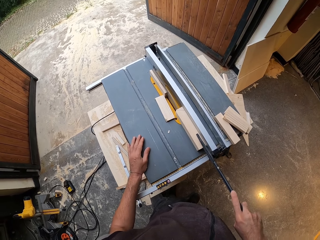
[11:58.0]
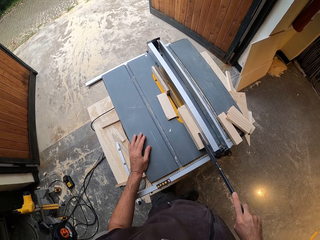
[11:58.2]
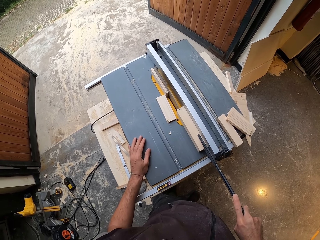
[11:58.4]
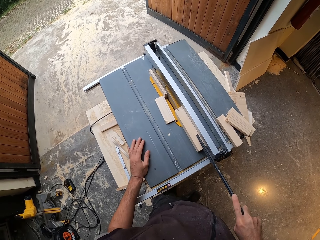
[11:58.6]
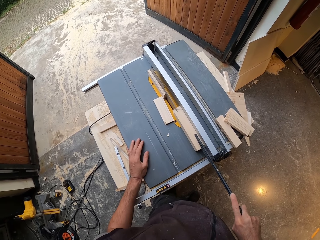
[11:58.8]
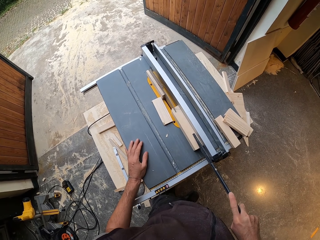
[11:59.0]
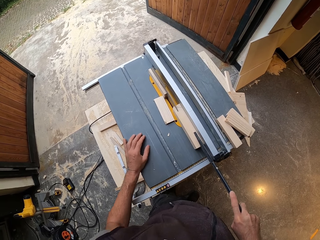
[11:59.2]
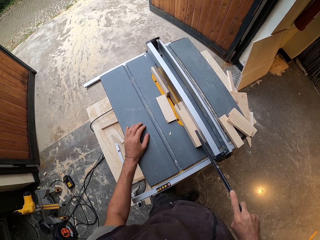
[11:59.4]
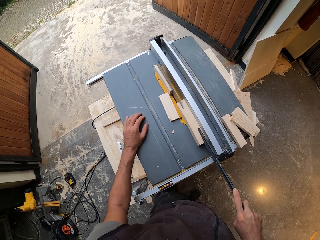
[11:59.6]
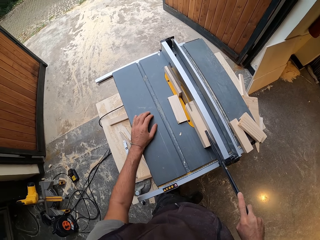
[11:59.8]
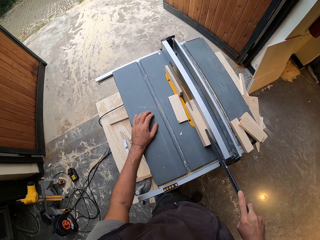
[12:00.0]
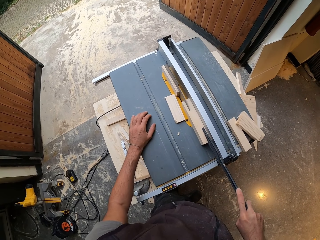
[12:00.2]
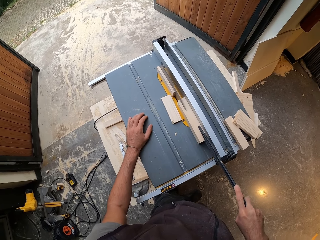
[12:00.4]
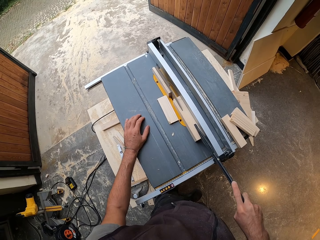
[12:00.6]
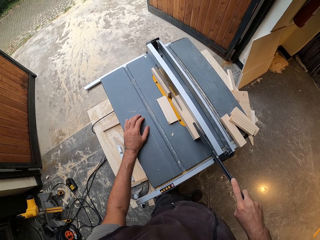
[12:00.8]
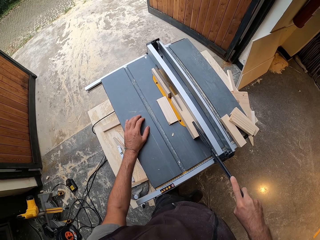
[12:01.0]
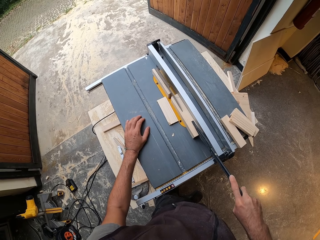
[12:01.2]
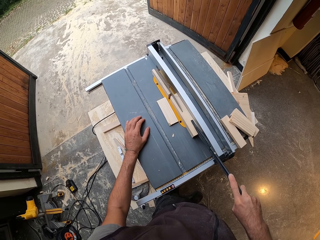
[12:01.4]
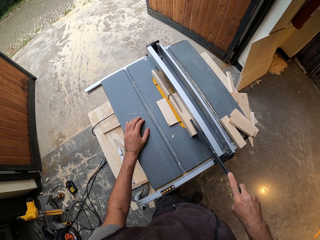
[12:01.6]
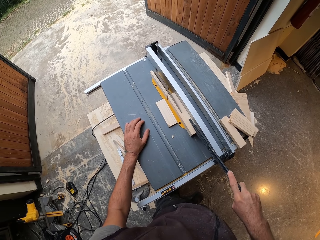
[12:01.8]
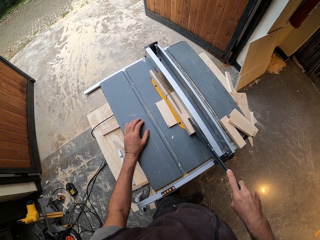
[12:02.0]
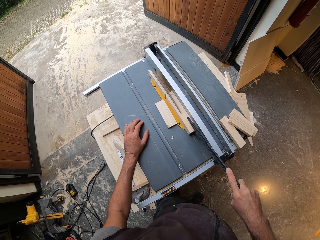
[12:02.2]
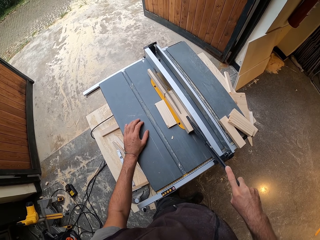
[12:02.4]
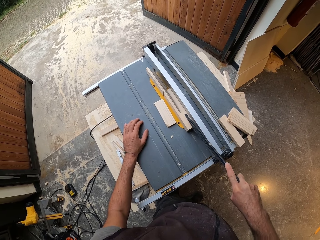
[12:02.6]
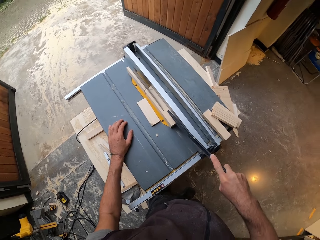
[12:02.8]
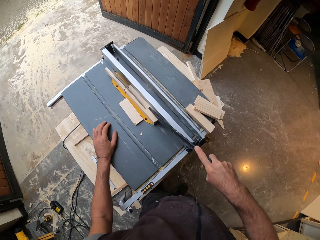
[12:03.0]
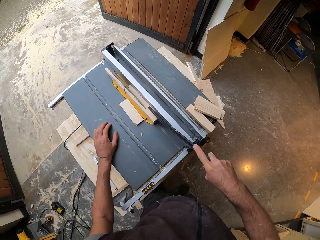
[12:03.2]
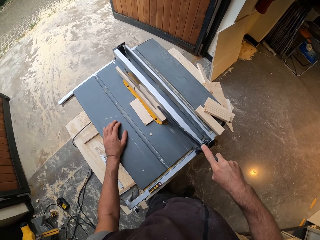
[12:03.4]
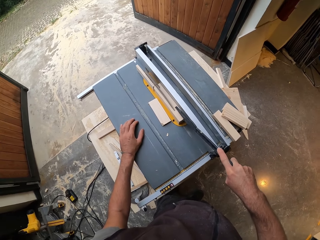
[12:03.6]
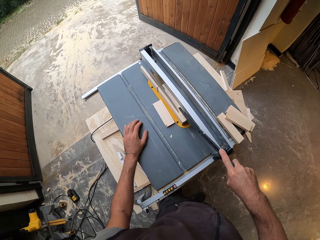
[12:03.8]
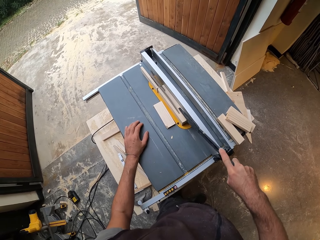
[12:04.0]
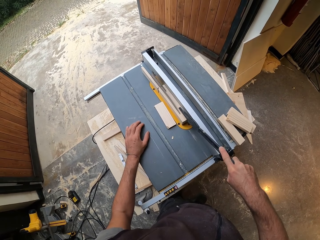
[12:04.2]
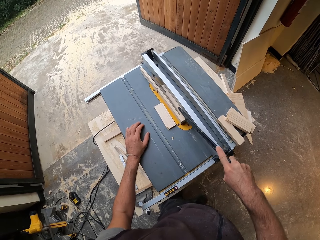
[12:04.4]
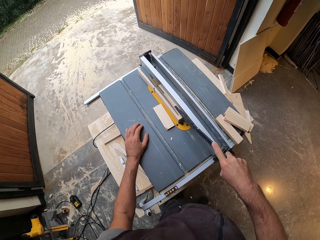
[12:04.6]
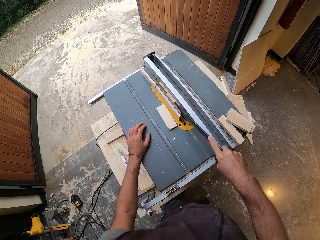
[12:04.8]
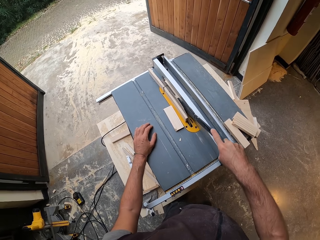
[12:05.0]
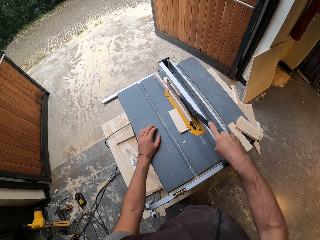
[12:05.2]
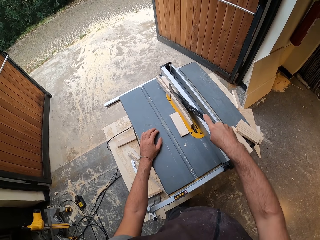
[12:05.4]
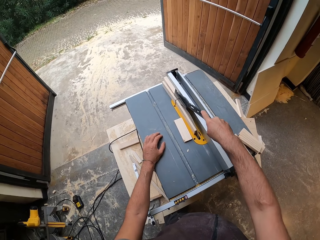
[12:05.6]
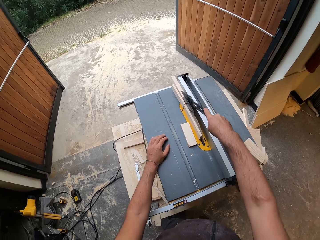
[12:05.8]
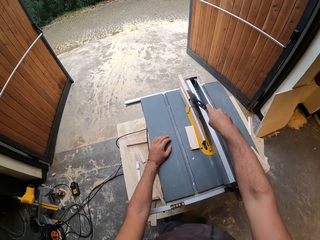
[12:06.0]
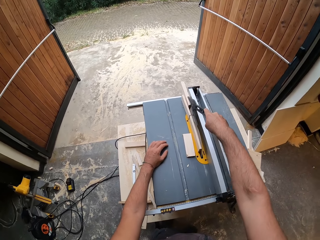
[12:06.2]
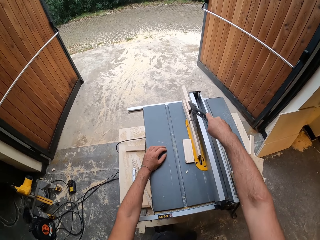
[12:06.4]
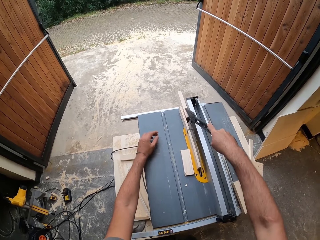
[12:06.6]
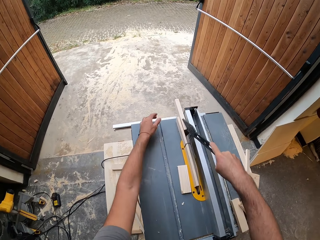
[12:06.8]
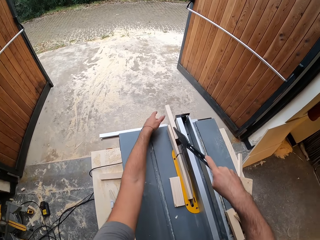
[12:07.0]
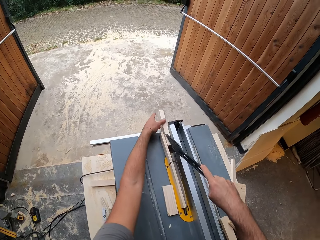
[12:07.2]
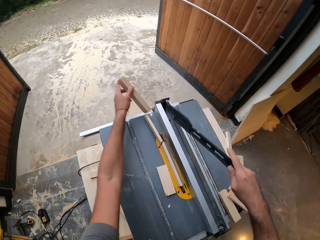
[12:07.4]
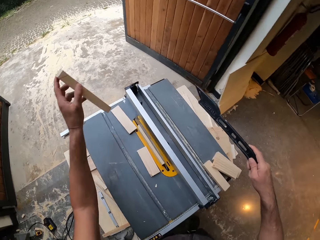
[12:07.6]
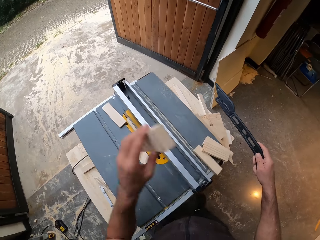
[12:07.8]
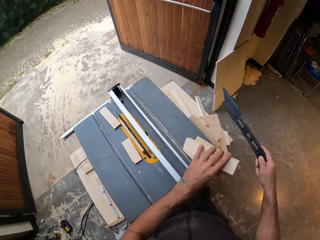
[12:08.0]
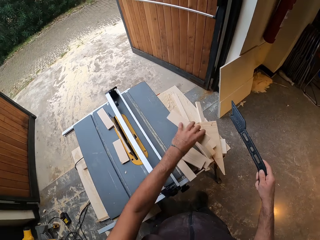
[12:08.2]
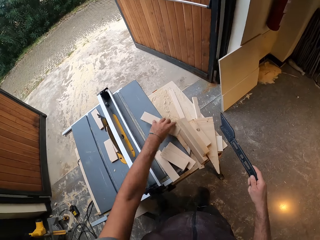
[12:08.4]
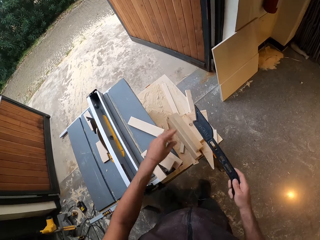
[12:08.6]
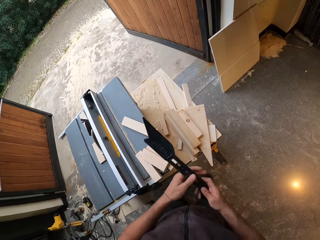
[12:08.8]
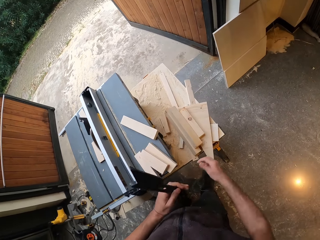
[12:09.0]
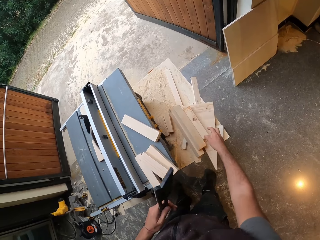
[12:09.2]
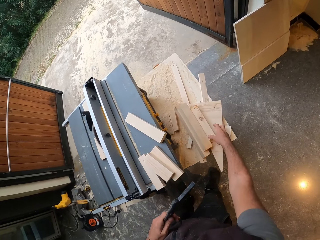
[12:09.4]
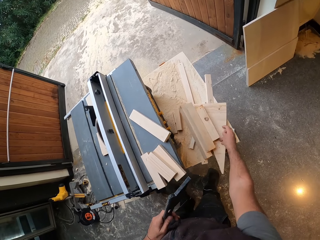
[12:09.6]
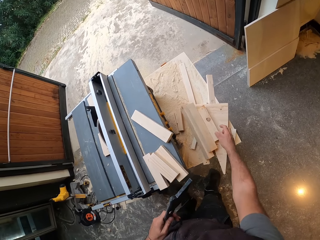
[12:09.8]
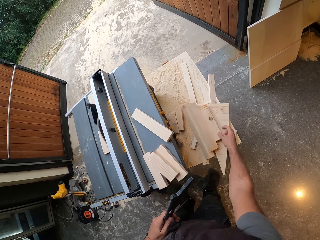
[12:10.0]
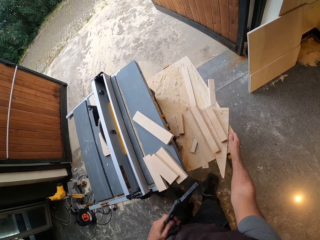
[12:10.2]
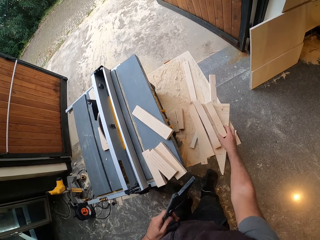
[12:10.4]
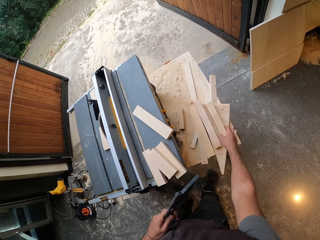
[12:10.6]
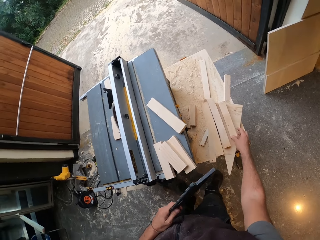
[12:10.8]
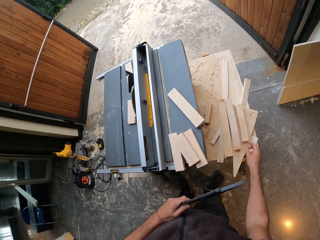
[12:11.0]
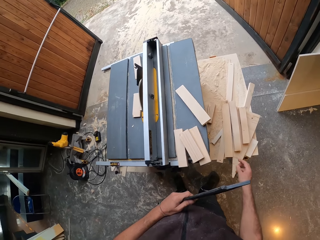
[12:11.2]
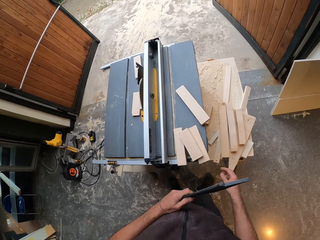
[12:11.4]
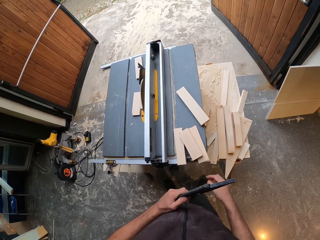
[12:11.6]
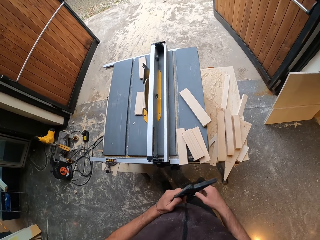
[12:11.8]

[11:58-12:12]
The camera wearer picks up the piece of wood from the table top with his left hand. He drops the piece of wood on the table top with his left hand. He passes the blade guard from his right hand to his left hand. He picks up the piece of wood on the table with his right hand.

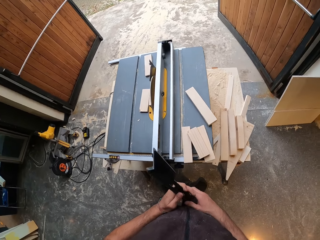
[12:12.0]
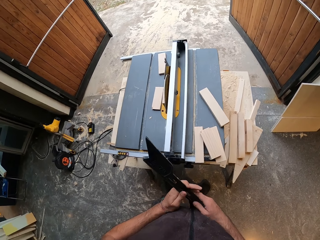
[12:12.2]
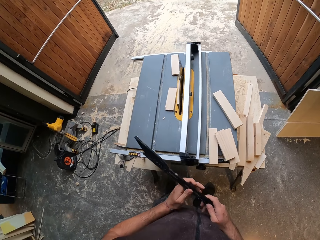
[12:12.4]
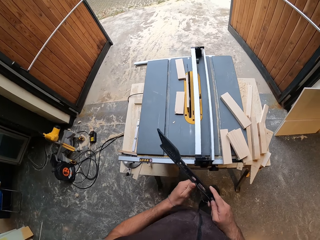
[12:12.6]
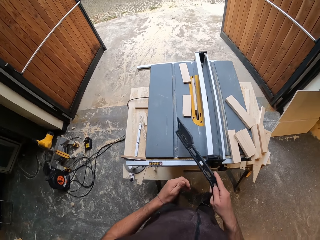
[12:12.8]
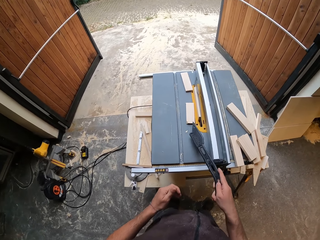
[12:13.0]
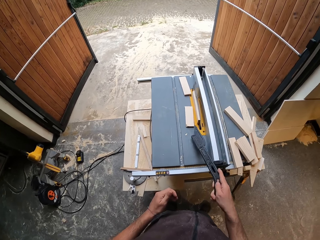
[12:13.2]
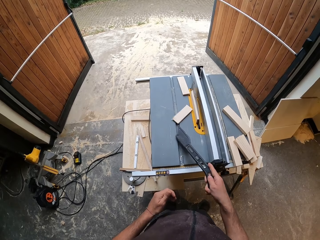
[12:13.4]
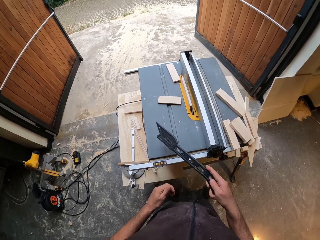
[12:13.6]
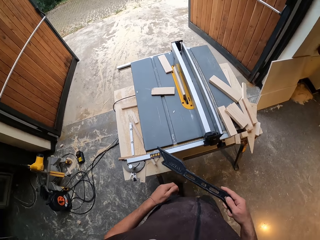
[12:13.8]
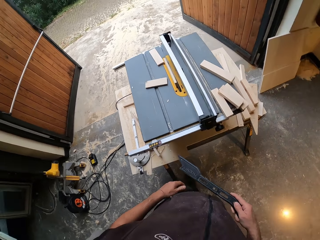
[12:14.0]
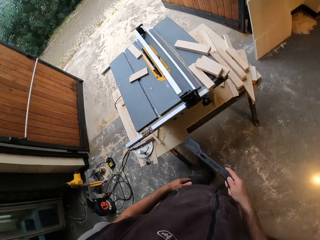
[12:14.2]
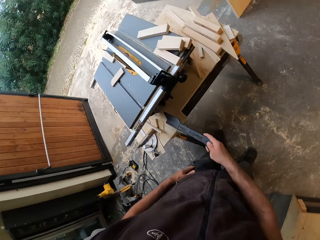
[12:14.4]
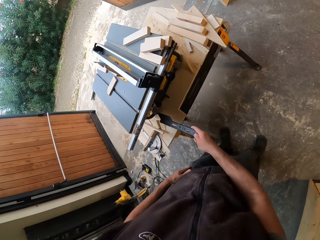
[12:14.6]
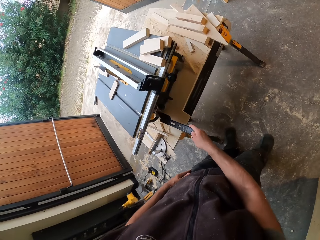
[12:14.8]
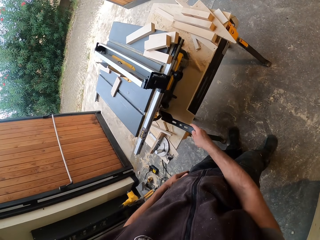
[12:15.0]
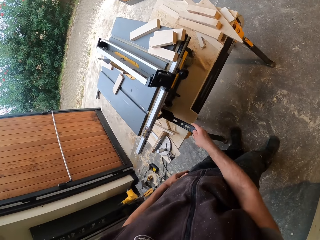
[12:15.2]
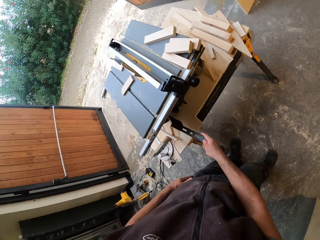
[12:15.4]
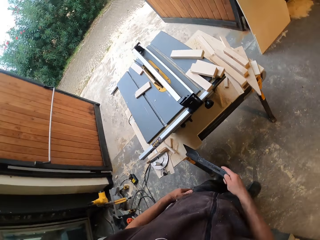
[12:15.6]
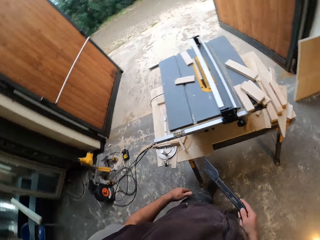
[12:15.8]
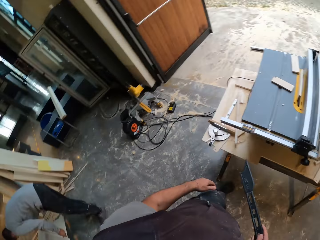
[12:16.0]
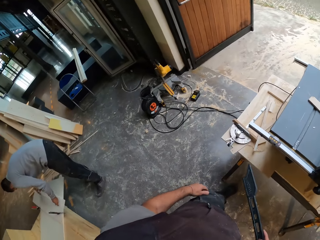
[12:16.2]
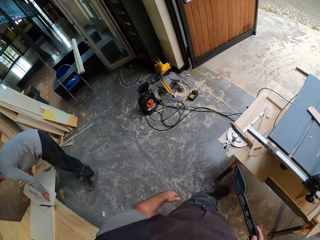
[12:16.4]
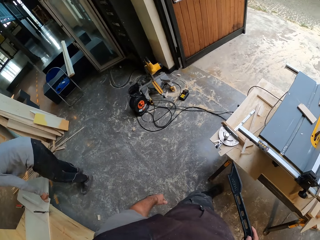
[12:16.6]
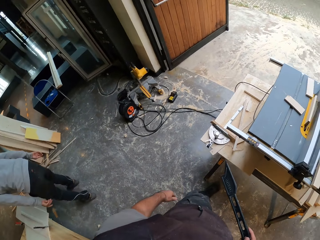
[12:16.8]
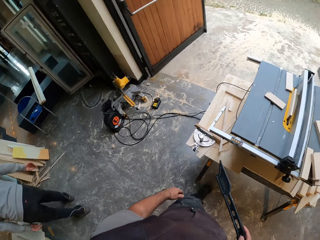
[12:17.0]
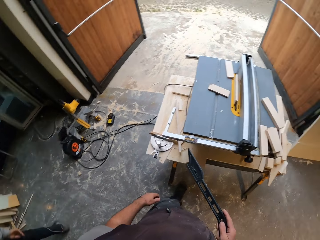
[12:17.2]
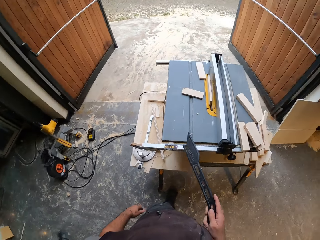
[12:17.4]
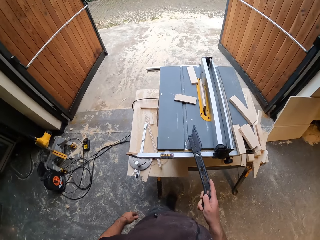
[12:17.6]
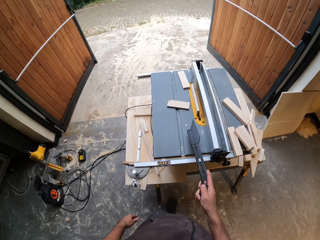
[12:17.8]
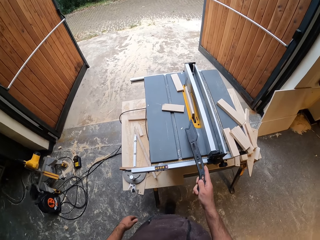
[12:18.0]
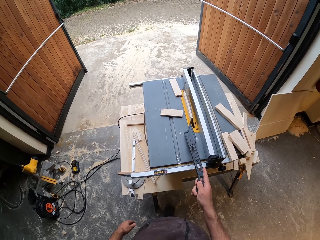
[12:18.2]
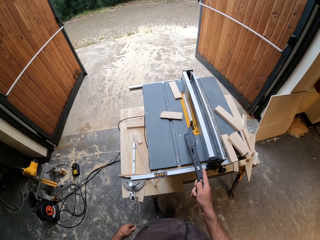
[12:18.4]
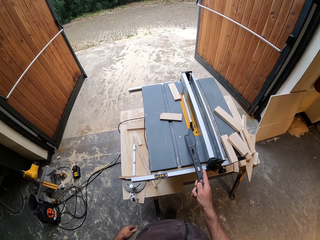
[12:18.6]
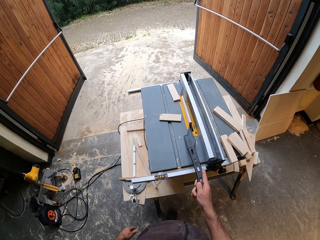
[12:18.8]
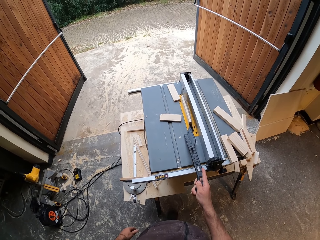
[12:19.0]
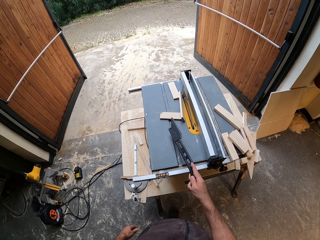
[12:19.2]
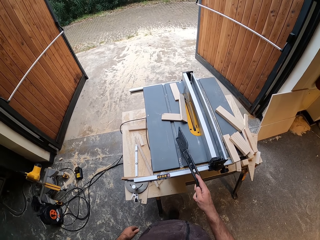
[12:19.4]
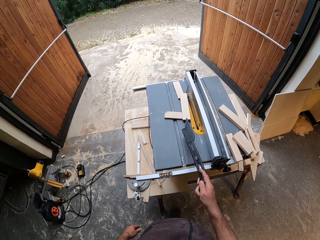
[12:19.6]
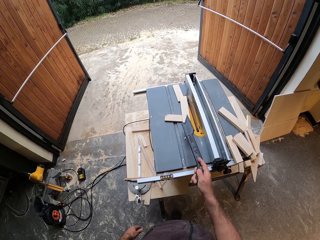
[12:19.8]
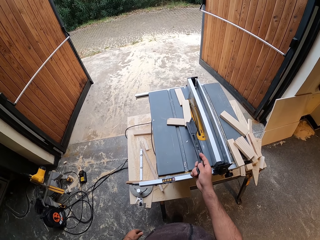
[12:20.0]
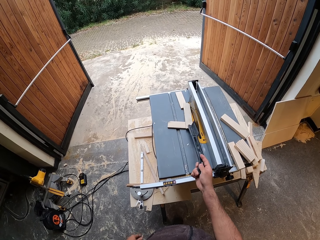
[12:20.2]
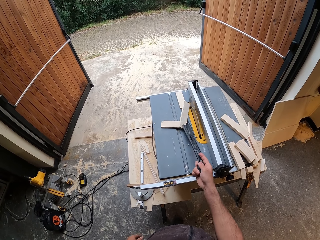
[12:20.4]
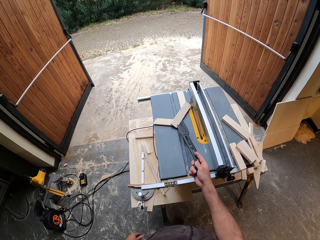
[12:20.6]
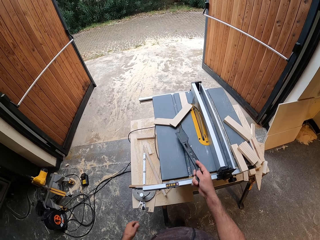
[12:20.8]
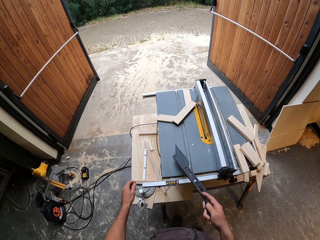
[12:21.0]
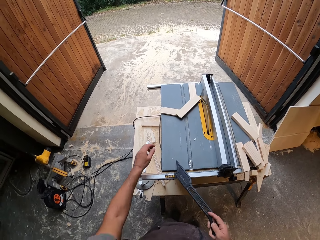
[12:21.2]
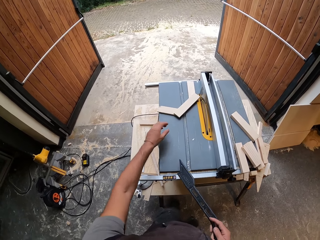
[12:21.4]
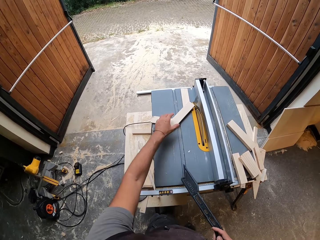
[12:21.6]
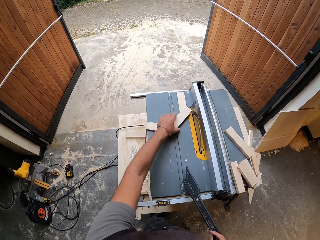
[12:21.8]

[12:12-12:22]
The camera wearer passes the blade guard from his left hand to his right hand. He adjusts the piece of wood on the table top with the blade guard. He splits the timber. He switches off the table saw with the blade guard in his right hand. He looks at the woodworking machine. He adjusts the piece of wood on the table top with the blade guard.
